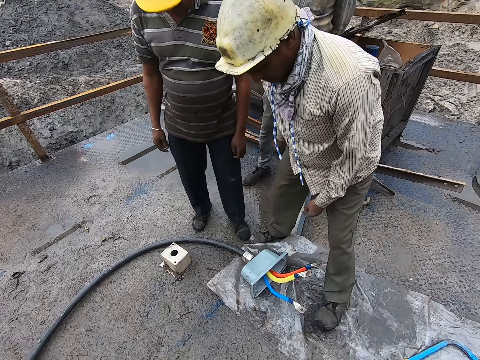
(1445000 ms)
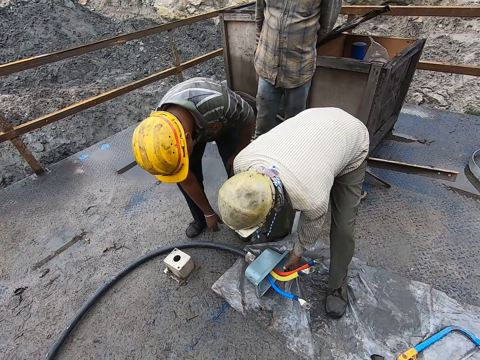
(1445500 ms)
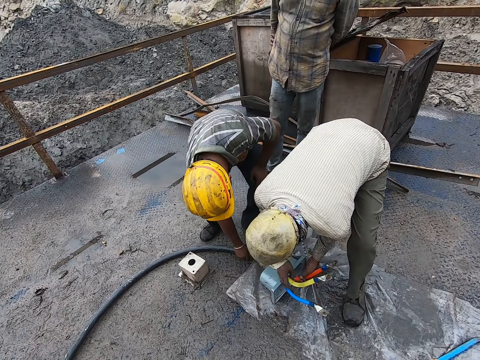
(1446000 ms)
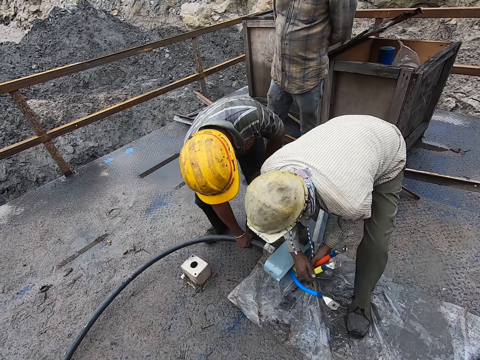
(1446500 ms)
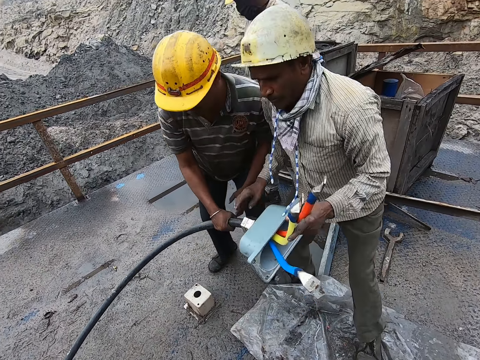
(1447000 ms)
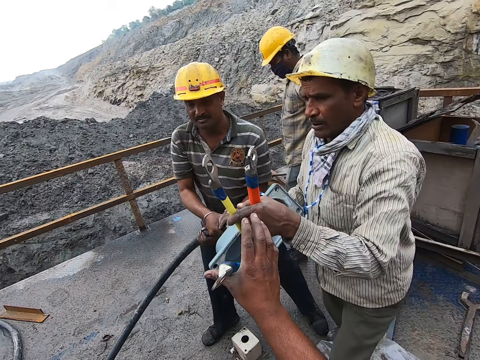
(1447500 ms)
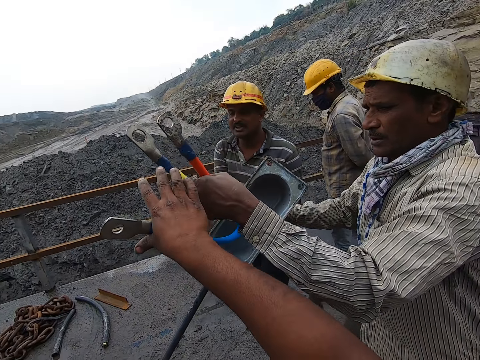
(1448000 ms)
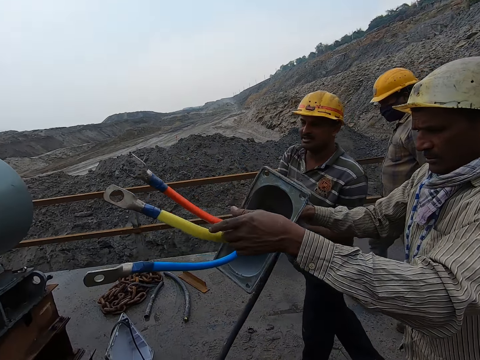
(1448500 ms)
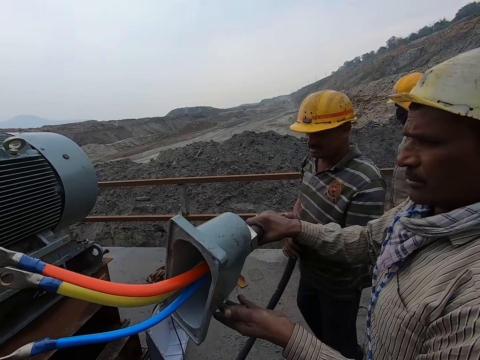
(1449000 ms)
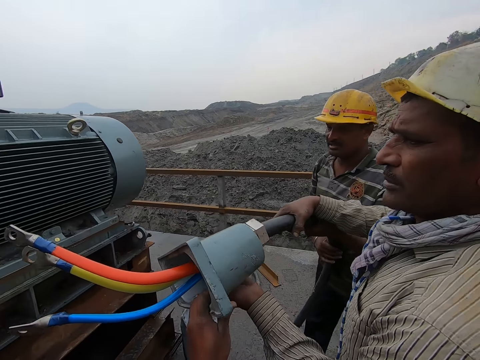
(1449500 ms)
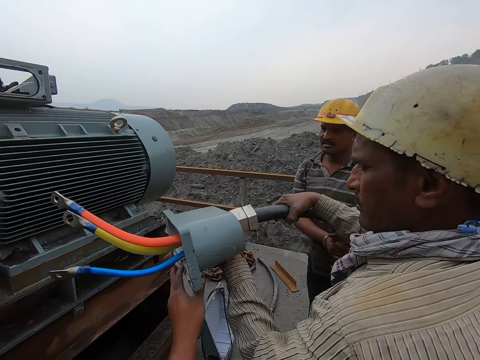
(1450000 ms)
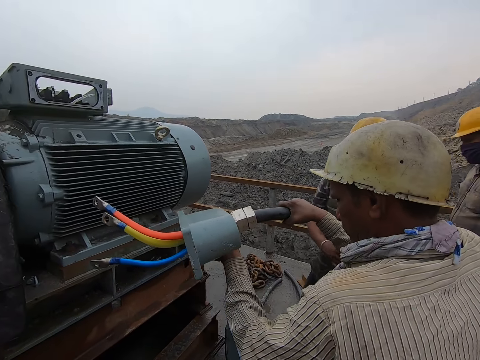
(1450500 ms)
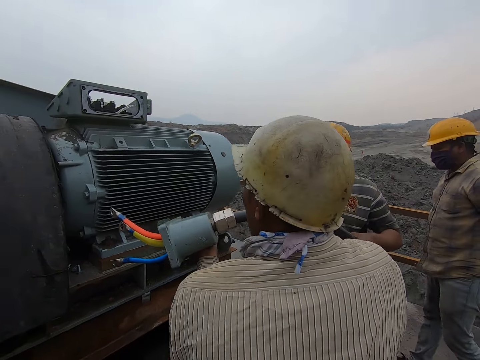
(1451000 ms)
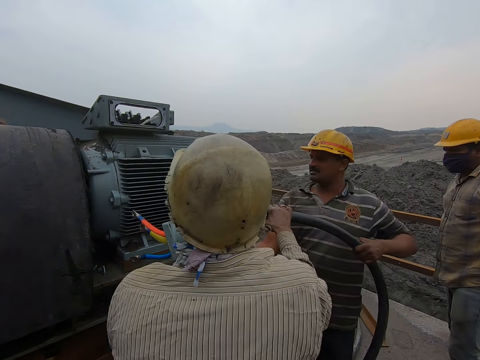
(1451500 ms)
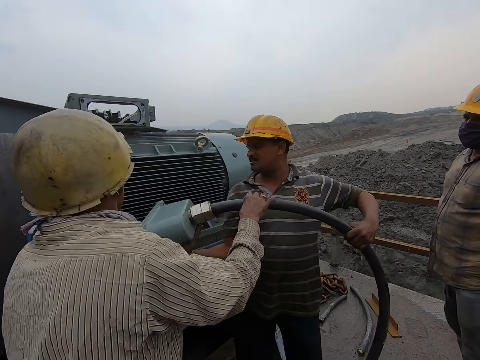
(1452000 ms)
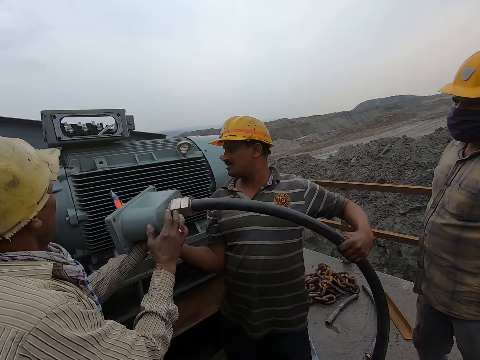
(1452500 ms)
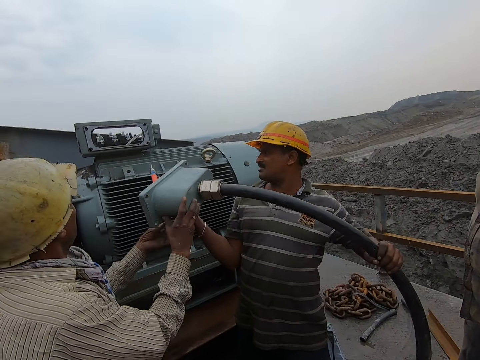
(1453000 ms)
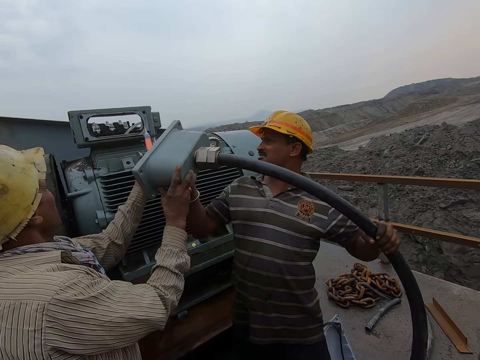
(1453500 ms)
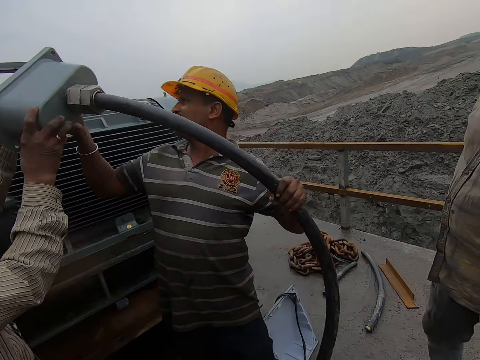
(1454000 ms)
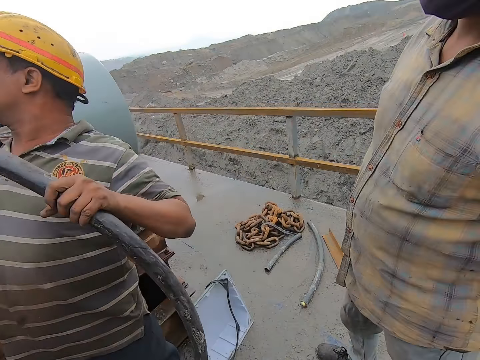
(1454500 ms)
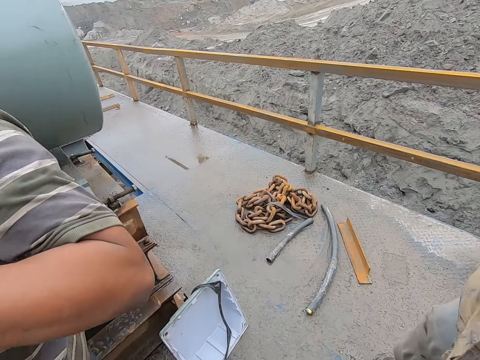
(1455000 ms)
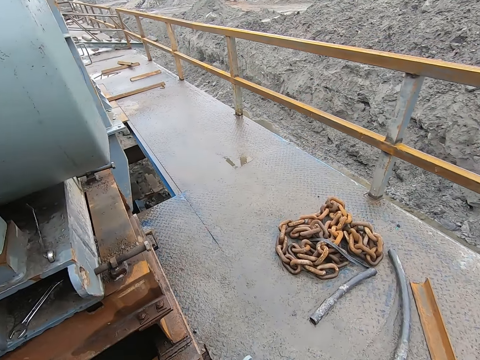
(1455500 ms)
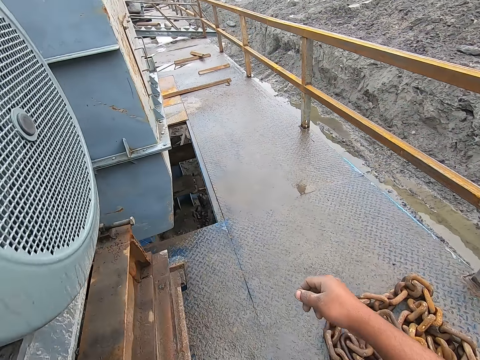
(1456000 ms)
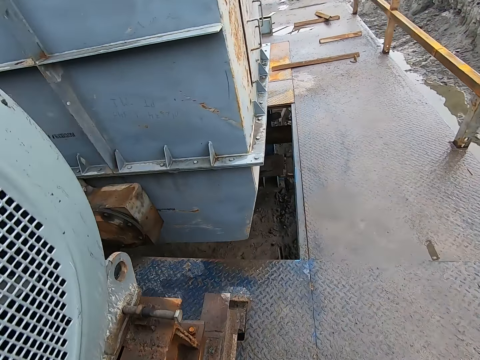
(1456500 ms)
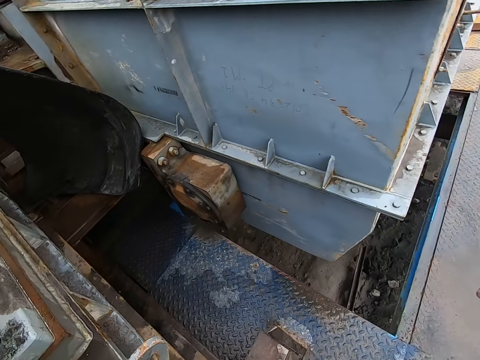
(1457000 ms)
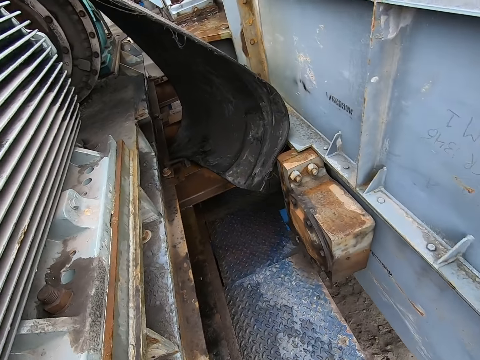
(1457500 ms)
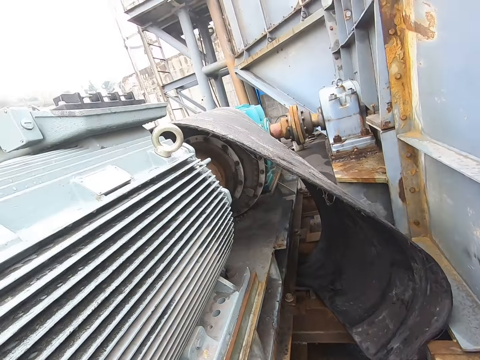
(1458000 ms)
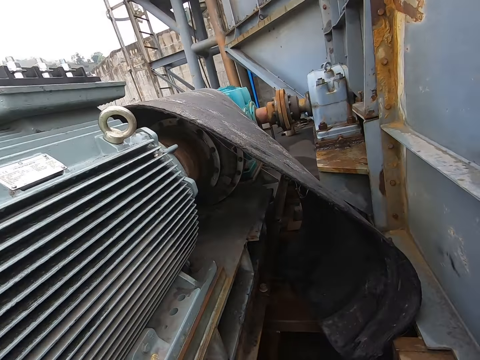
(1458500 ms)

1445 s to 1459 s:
A man bends towards the floor and picks up the pipe from the floor with another man. The camera wearer lifts an electrical wire. They hold the pipe. The first man moves the pipe towards the machine. The camera wearer walks beside the machine.

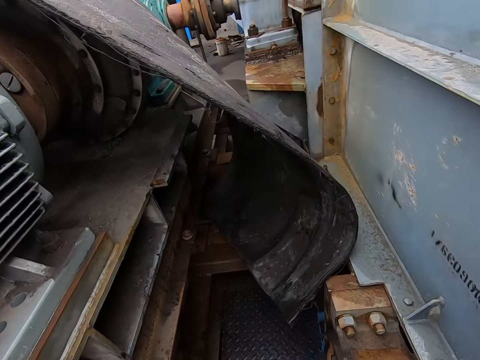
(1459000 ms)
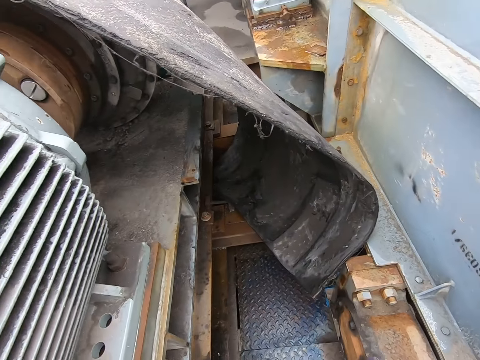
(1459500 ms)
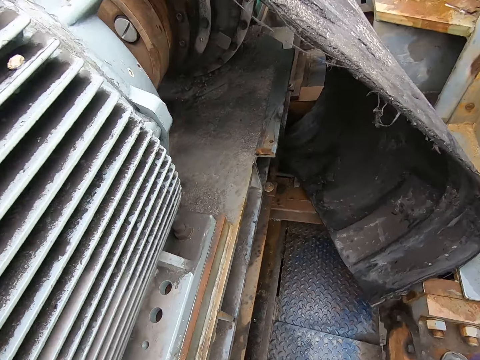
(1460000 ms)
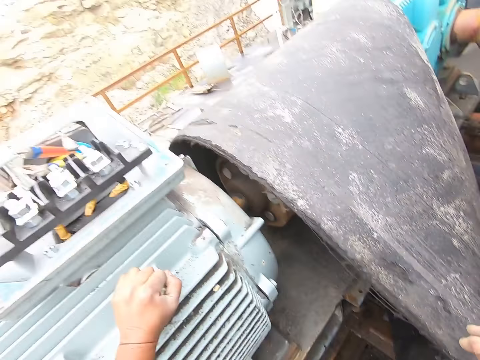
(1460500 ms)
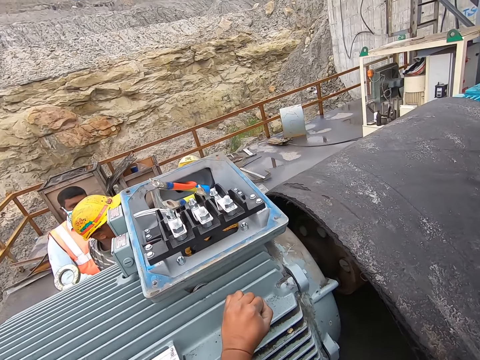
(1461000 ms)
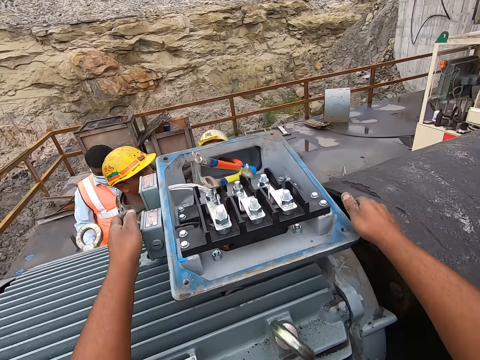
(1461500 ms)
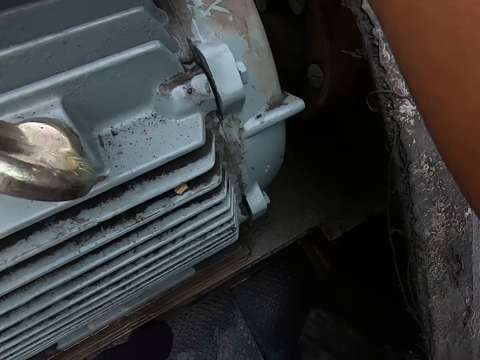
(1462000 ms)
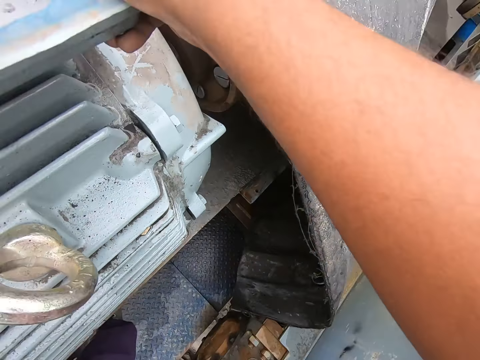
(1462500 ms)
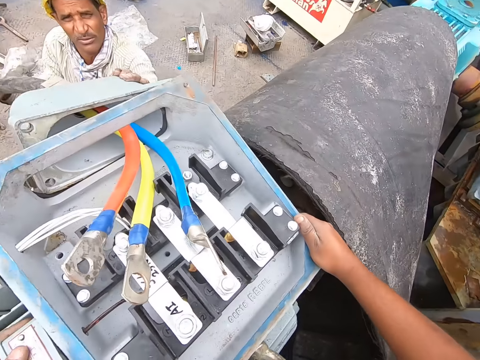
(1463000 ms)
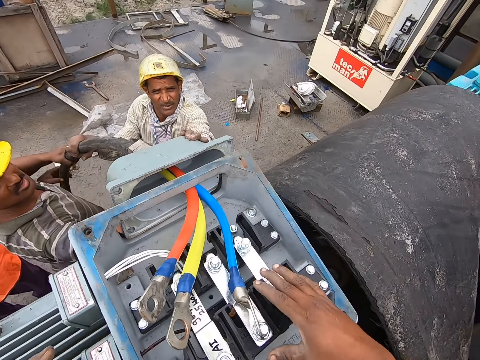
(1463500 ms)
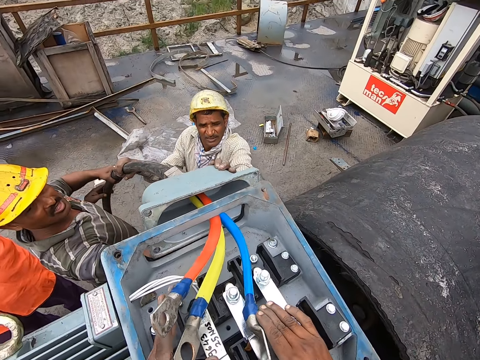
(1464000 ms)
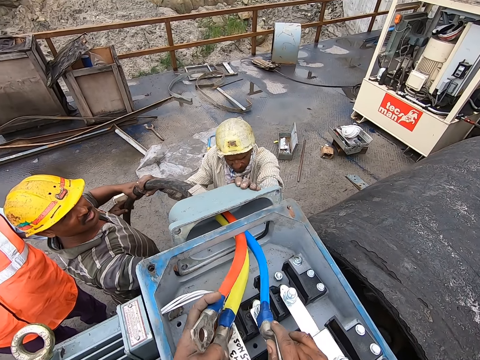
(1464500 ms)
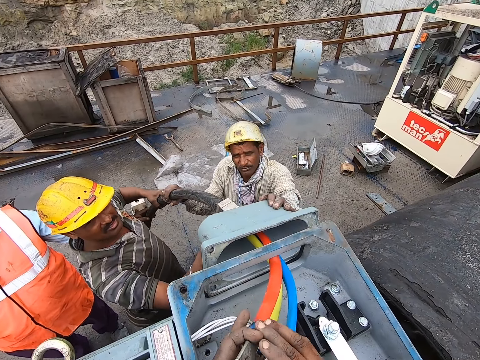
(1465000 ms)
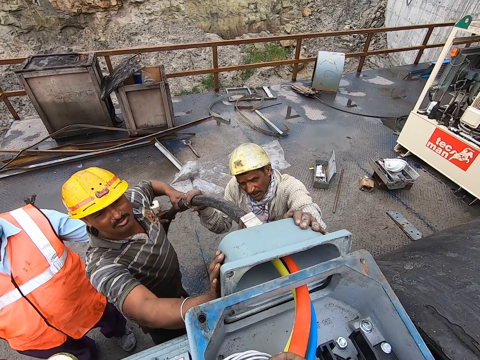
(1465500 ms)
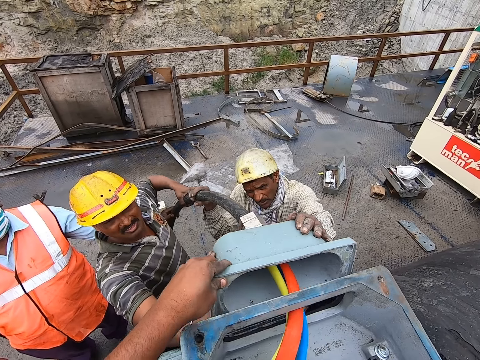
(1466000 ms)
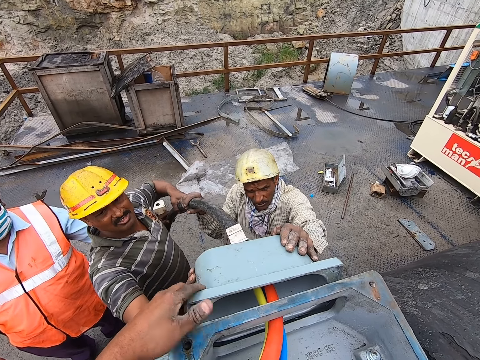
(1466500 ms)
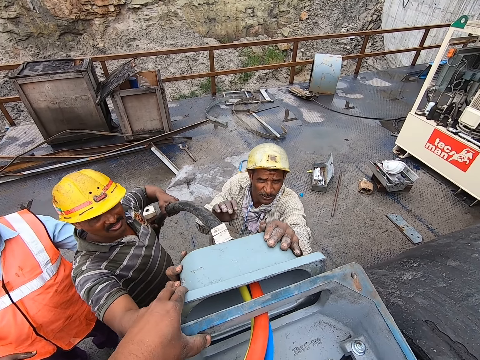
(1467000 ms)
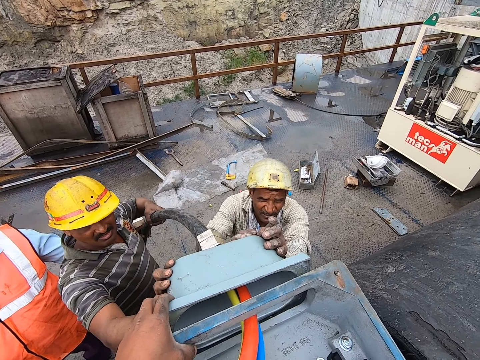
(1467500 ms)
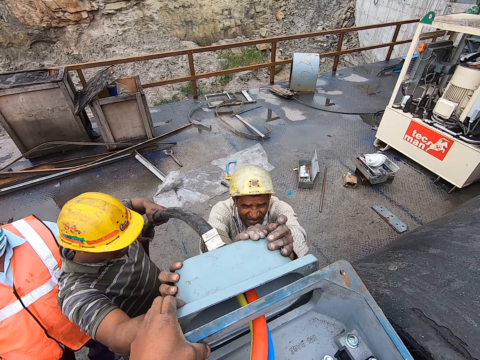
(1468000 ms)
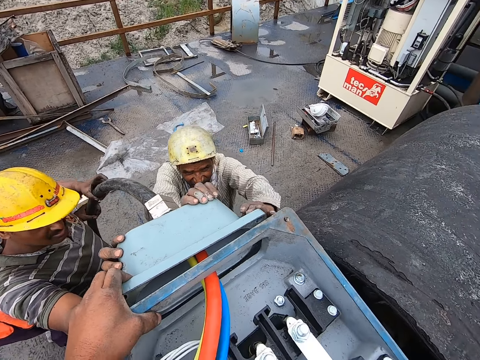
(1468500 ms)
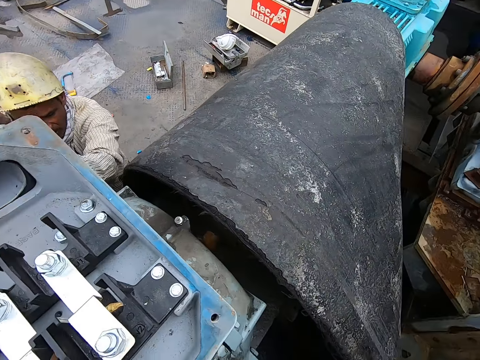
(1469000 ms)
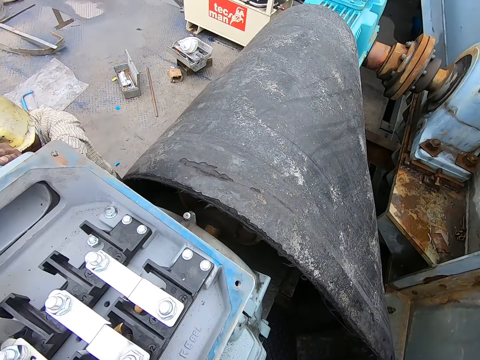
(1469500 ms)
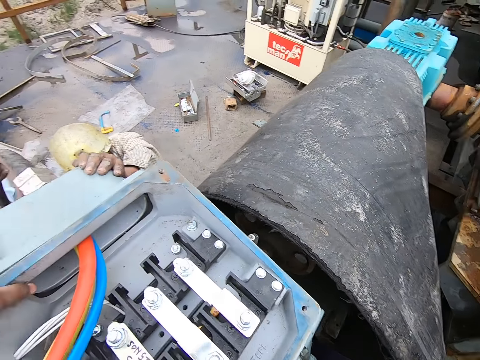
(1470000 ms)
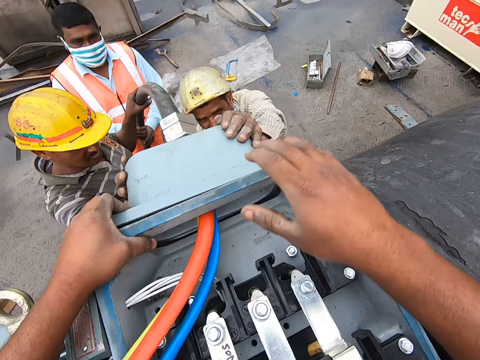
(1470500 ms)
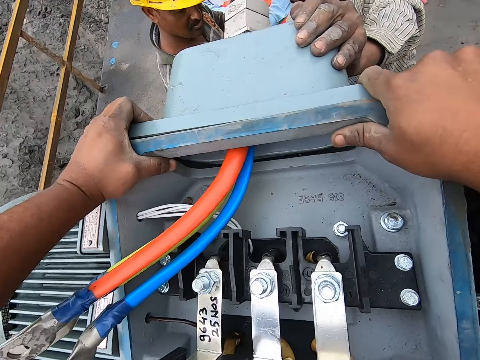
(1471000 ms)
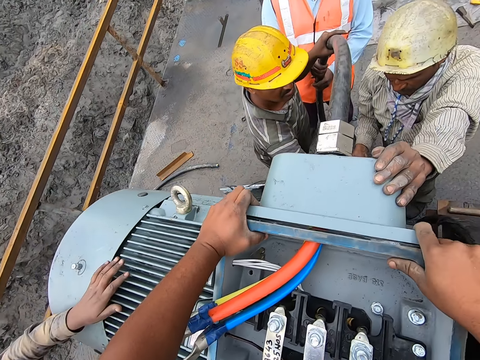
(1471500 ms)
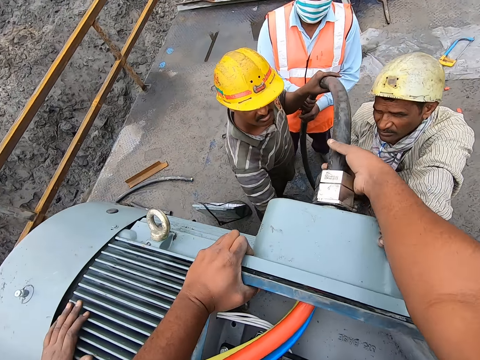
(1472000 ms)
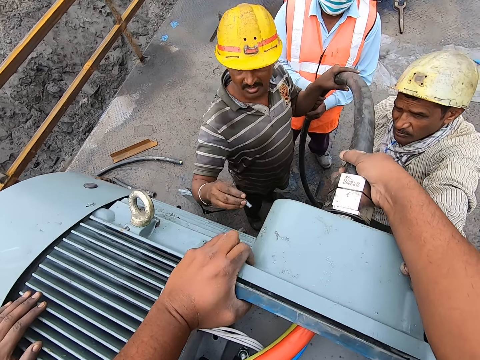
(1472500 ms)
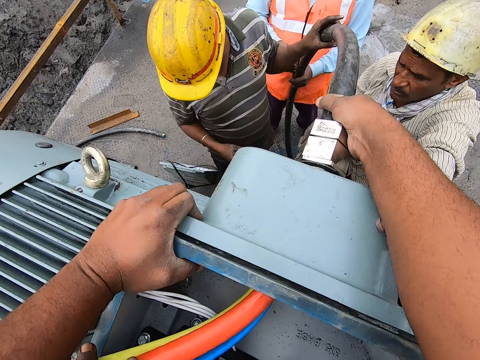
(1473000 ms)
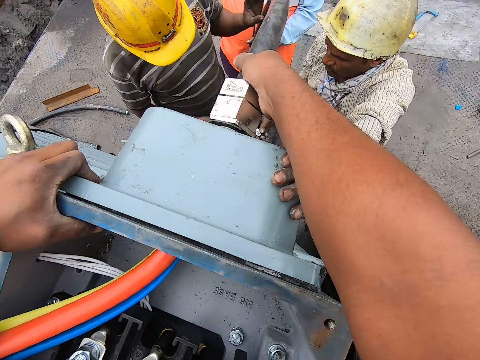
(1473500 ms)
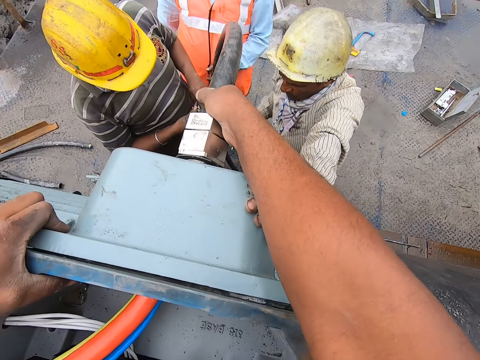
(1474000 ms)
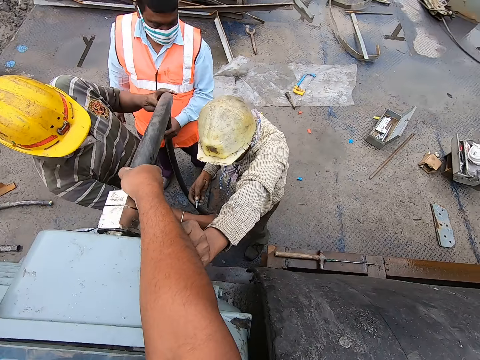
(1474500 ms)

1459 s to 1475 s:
The camera wearer goes up the machine. They hold the machine with both hands. They hold the pipes together. They fix an electrical wire on an electrical mortar. They hold the plastic part. A man fixes the electrical wire on the electrical mortar. The camera wearer fixes the plastic part on the machine. They look aside. They hold the plastic part with the right hand. They hold the pipe with the left hand.
